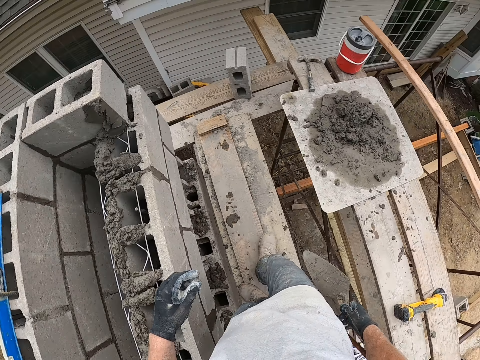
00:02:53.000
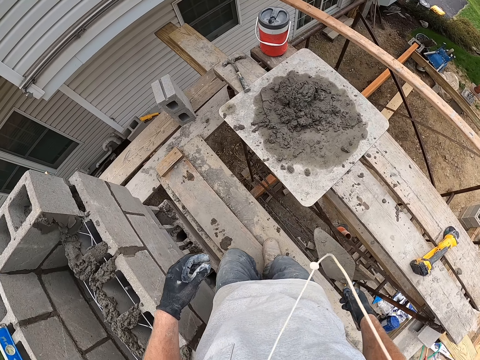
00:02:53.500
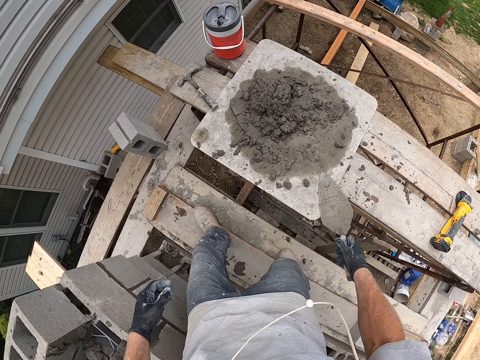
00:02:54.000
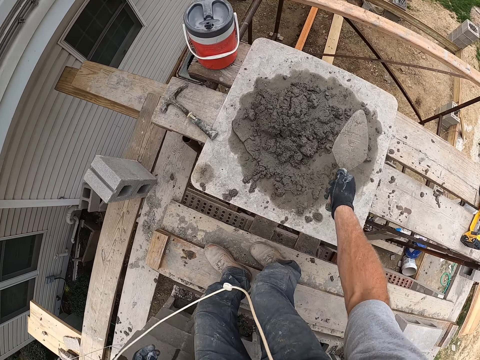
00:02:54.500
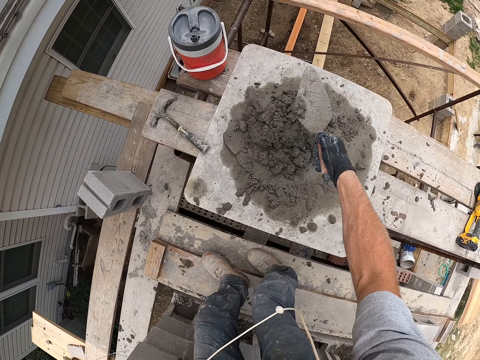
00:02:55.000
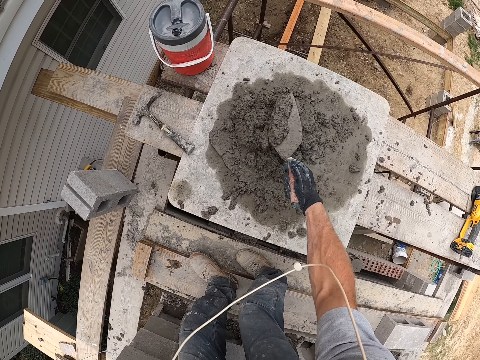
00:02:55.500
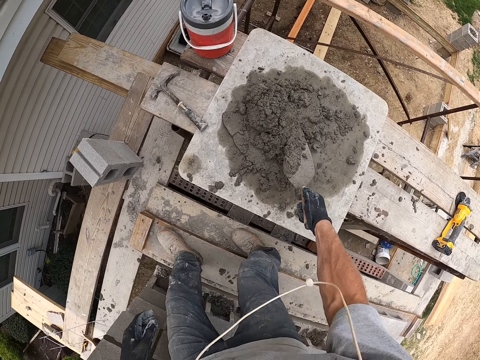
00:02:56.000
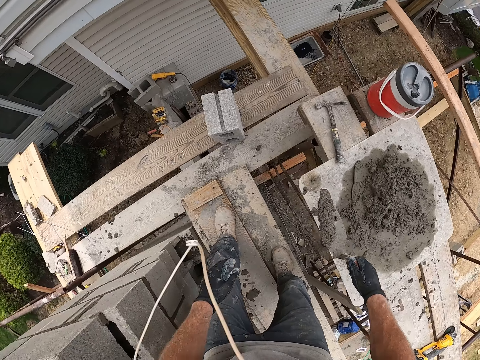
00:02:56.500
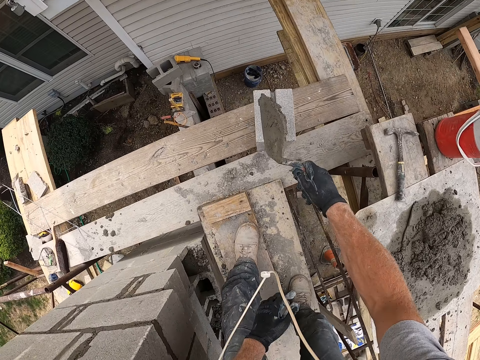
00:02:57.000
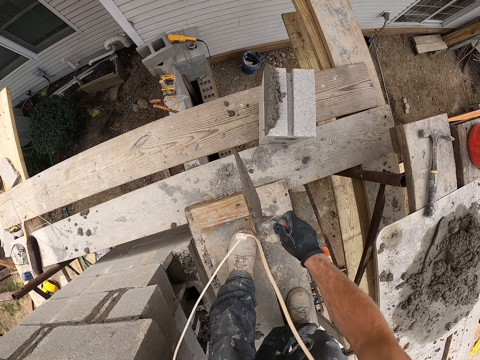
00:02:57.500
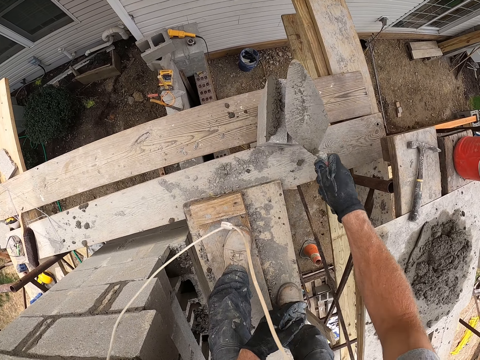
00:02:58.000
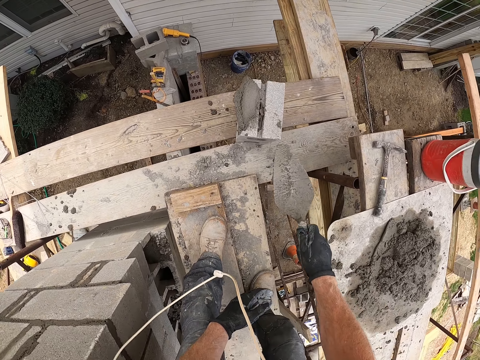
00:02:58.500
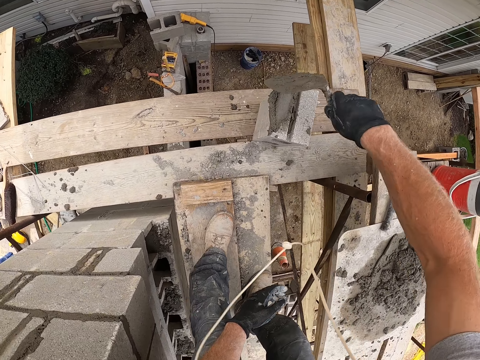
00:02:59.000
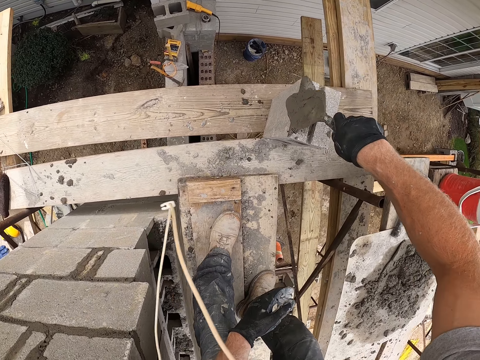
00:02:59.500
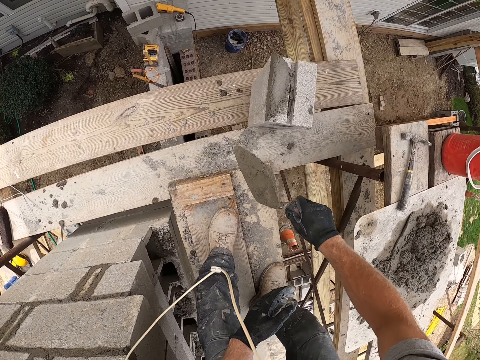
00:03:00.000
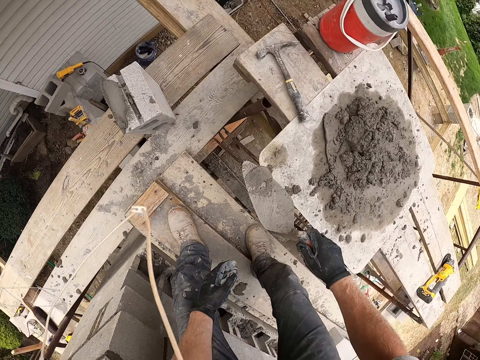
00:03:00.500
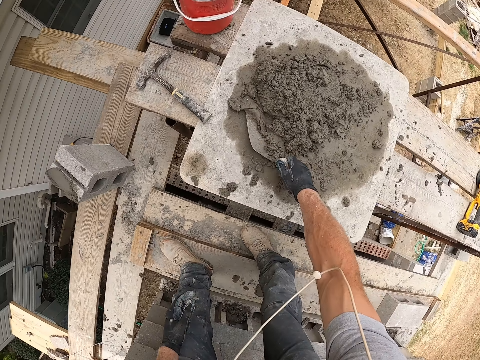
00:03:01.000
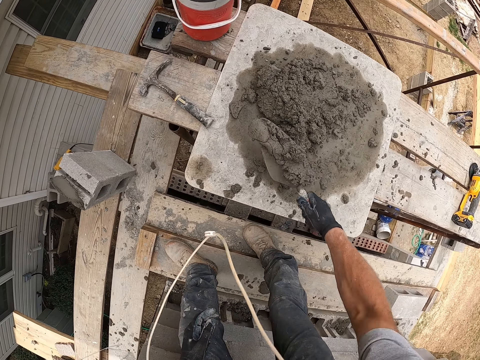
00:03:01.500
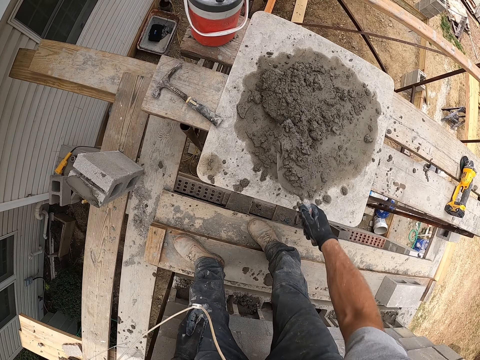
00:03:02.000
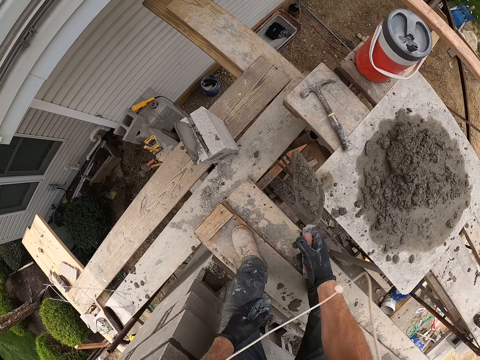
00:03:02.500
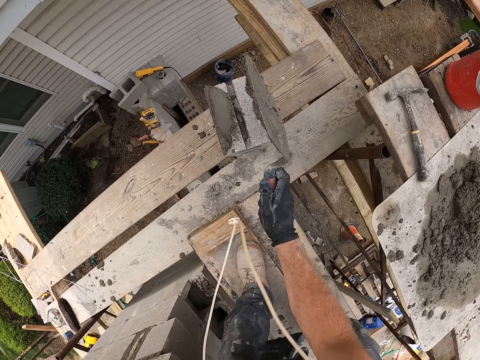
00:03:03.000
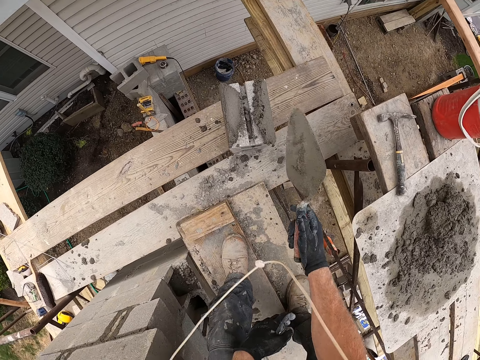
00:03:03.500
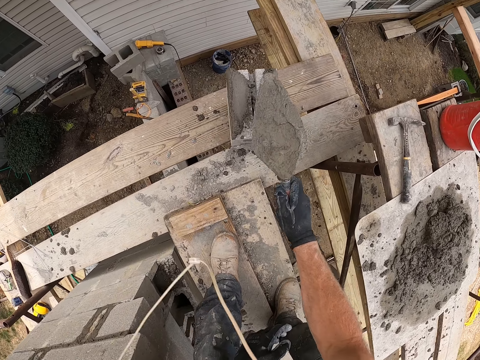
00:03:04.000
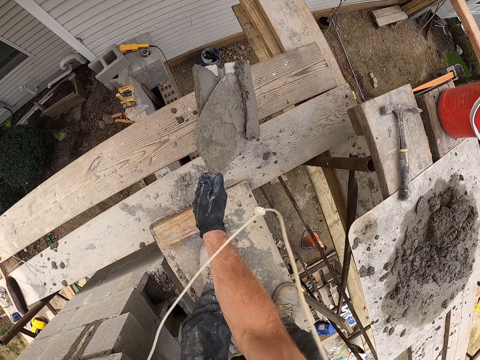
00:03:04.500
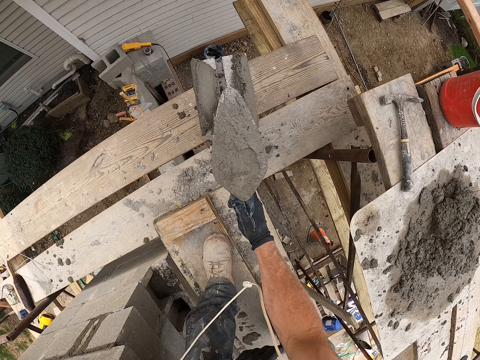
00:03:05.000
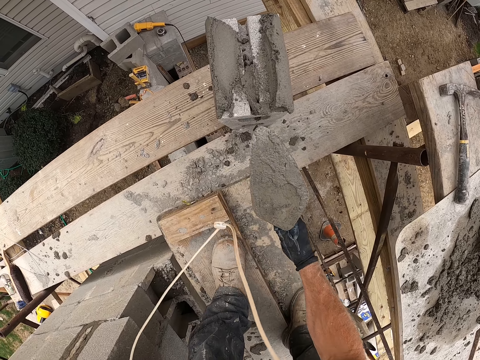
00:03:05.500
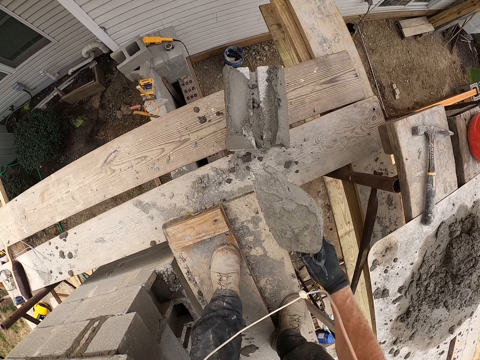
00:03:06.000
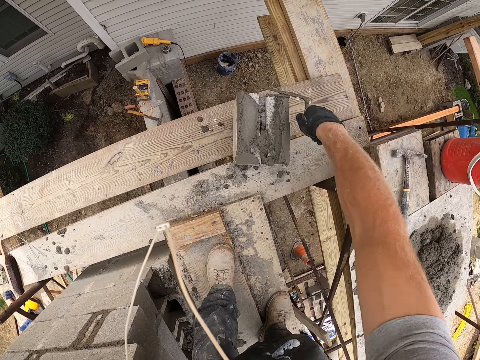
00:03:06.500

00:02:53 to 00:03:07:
The camera wearer scoops some cement from the piece of wood on the scaffold with the trowel in his right hand. He pours the cement on a block on the scaffold with the trowel in his right hand. He spreads the cement on the block with the trowel in his right hand. He scoops some cement from the piece of wood on the scaffold with the trowel in his right hand. He pours the cement on the block on the scaffold with the trowel in his right hand. He spreads the cement on the block with the trowel in his right hand.

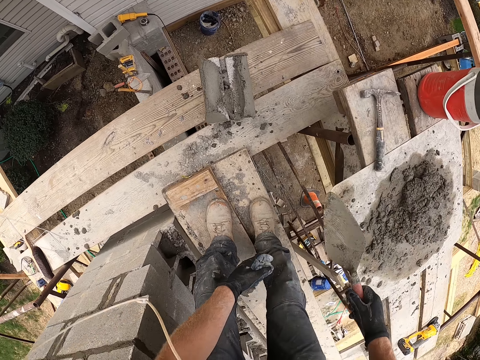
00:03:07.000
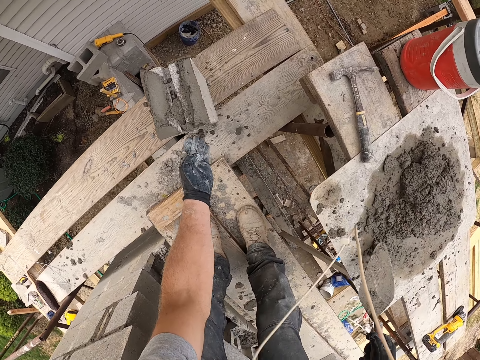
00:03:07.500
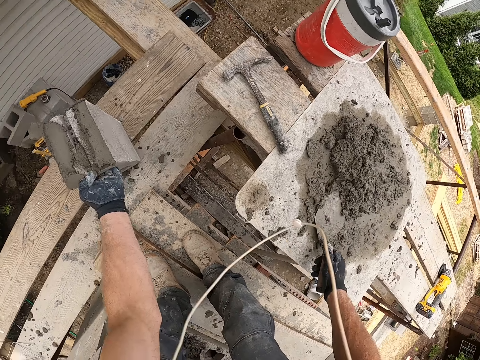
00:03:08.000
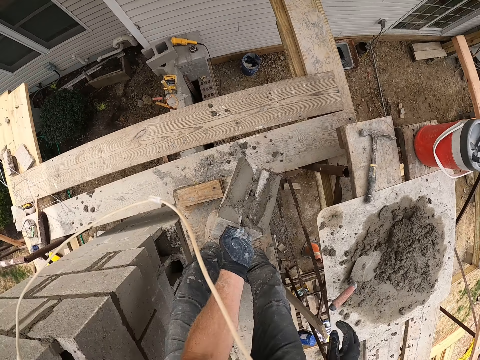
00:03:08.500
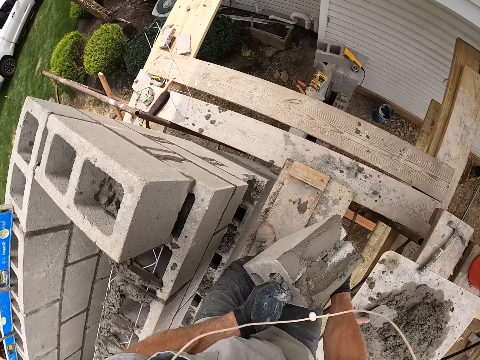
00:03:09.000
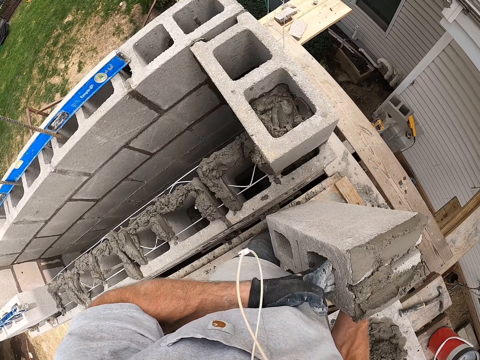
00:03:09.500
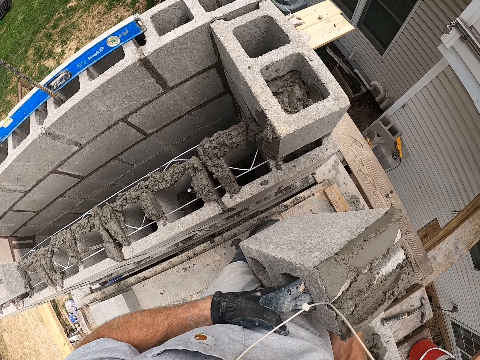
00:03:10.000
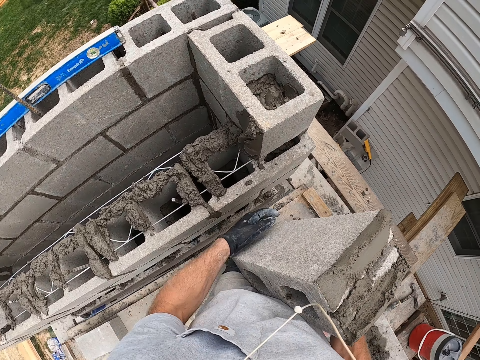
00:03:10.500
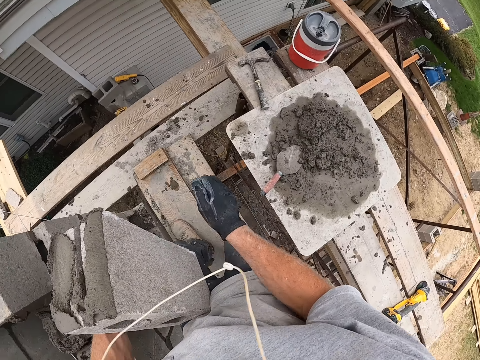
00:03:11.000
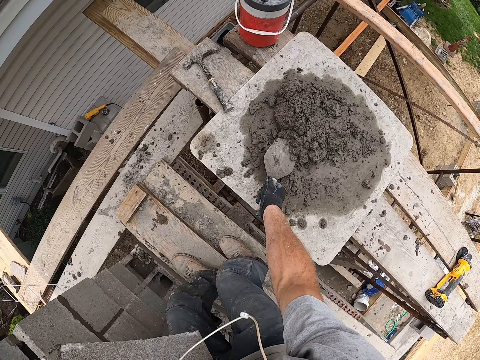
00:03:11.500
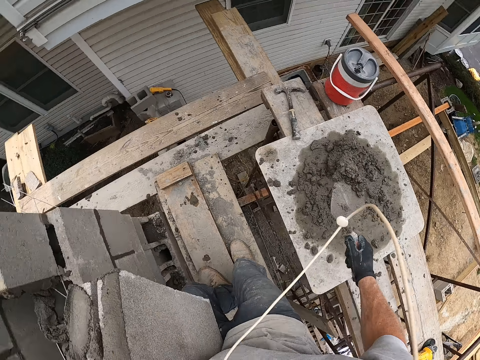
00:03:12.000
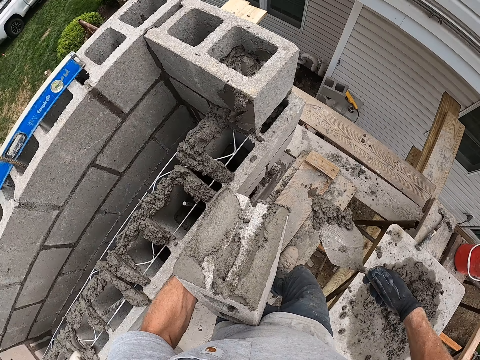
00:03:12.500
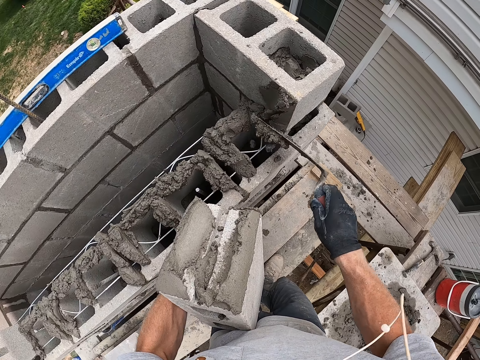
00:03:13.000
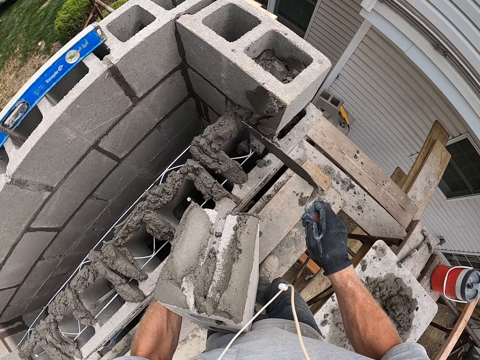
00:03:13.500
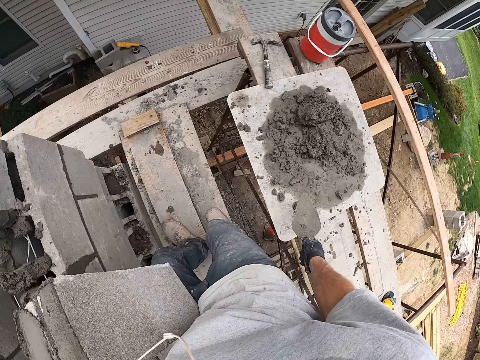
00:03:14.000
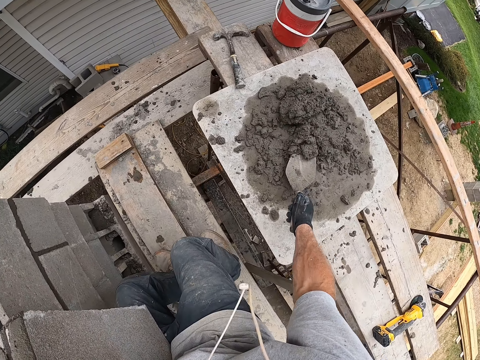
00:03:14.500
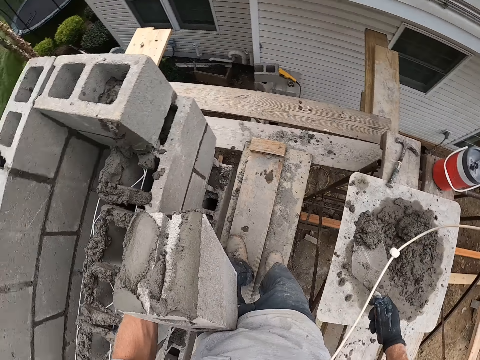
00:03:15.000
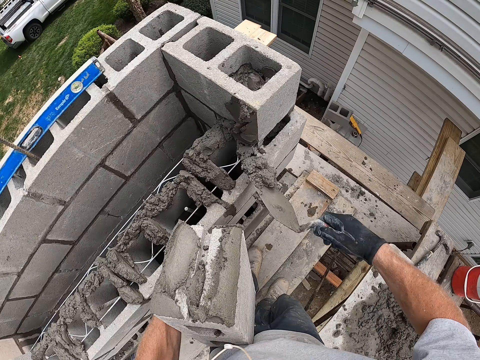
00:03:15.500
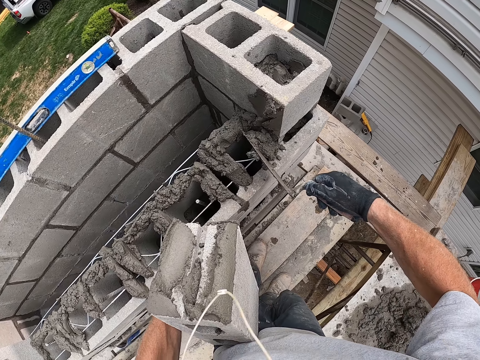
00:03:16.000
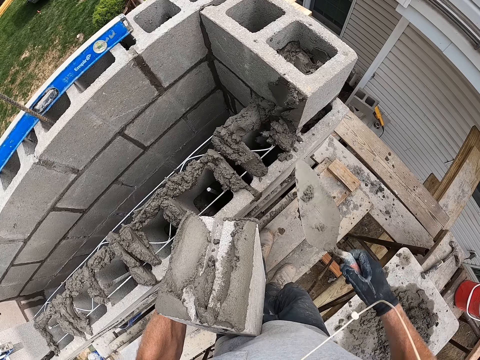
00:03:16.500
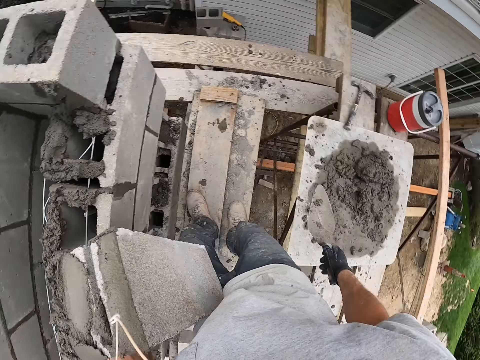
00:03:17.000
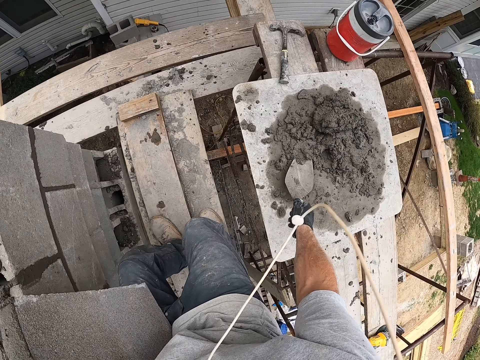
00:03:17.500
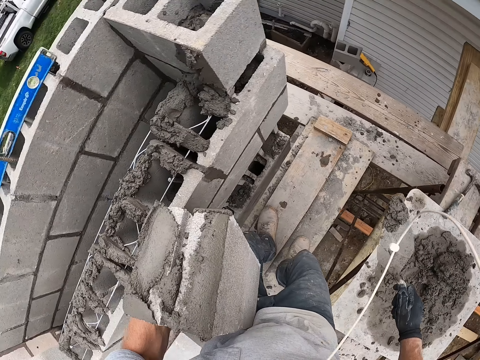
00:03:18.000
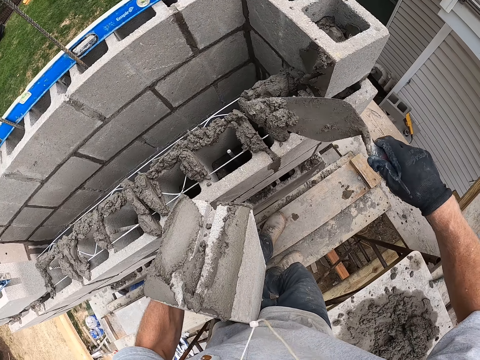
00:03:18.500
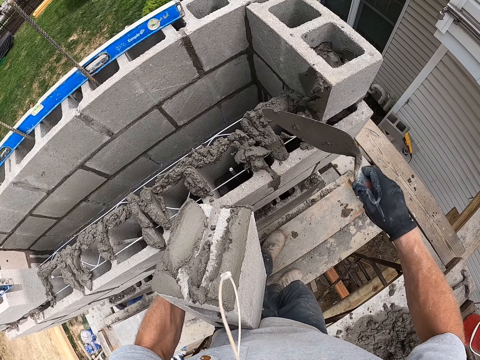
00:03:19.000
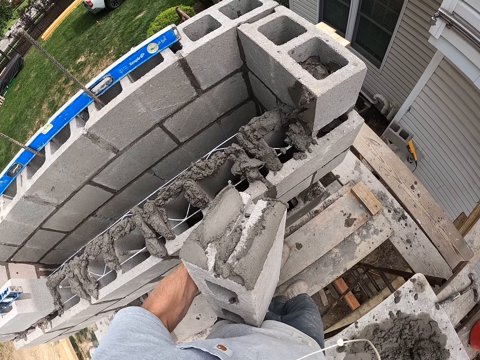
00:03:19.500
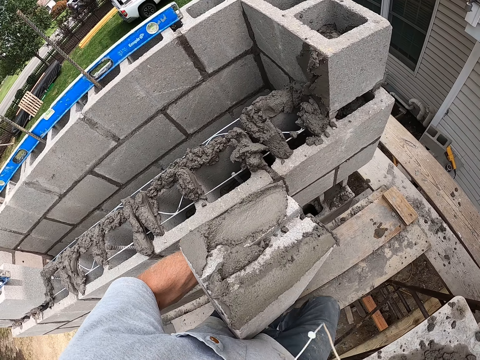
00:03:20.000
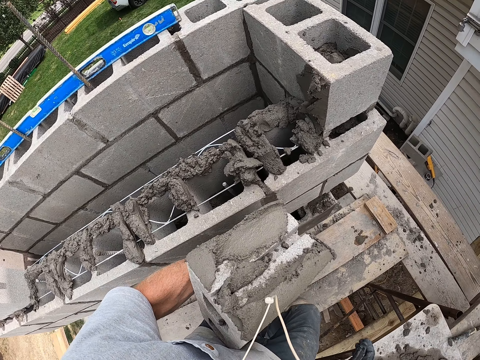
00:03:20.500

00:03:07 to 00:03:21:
The camera wearer holds the block with his left hand. He drops the trowel on the piece of wood on the scaffold with his right hand. He lifts the block from the scaffold with his left hand. He carries the brick. He holds the block with both hands. He holds the block with his left hand. He scoops some cement from the piece of wood on the scaffold with the trowel in his right hand. He pours the cement on the trowel in his right hand on the wall. He scoops some cement from the piece of wood on the scaffold with the trowel in his right hand. He pours the cement on the trowel in his right hand on the wall. He scoops some cement from the piece of wood on the scaffold with the trowel in his right hand. He pours the cement on the trowel in his right hand on the wall.
